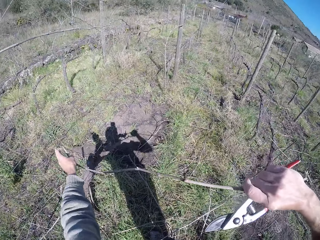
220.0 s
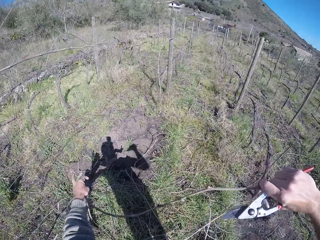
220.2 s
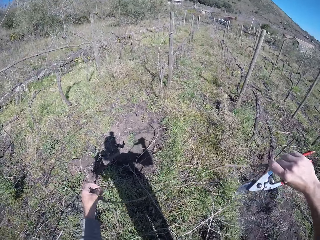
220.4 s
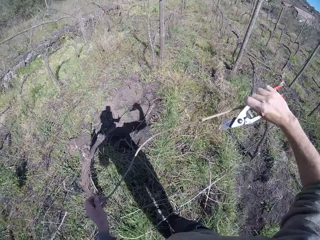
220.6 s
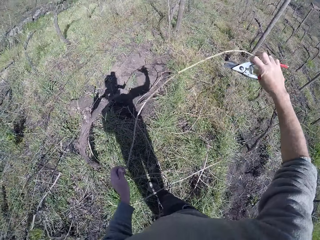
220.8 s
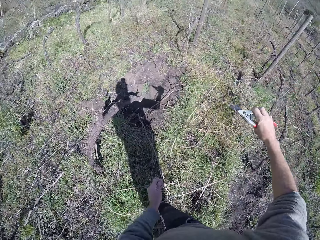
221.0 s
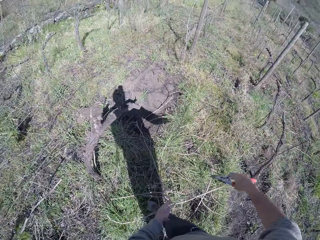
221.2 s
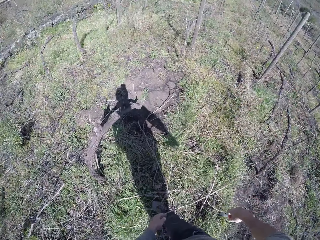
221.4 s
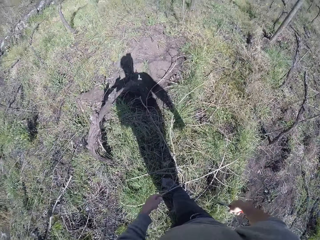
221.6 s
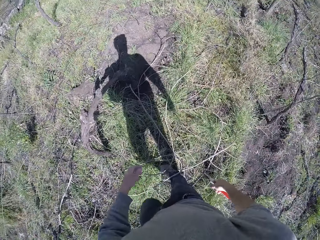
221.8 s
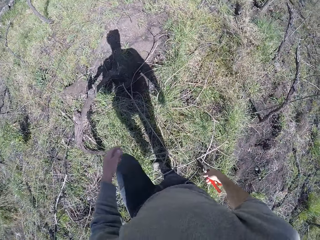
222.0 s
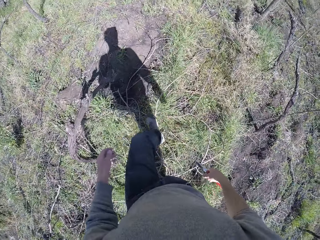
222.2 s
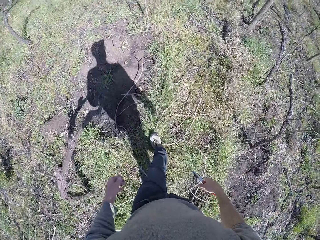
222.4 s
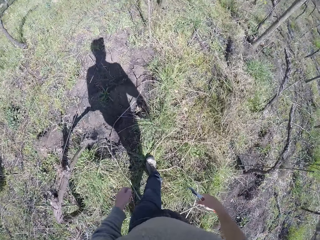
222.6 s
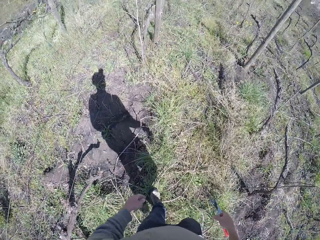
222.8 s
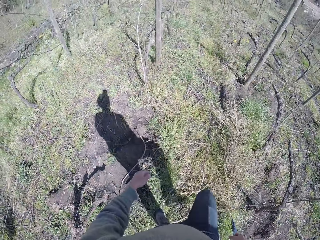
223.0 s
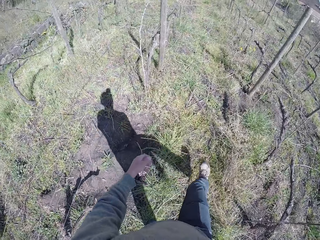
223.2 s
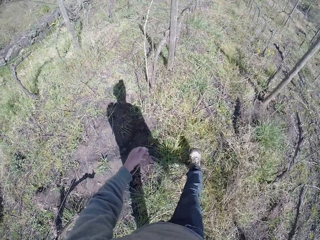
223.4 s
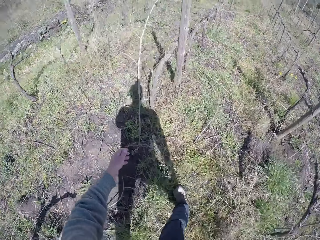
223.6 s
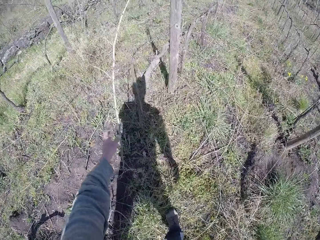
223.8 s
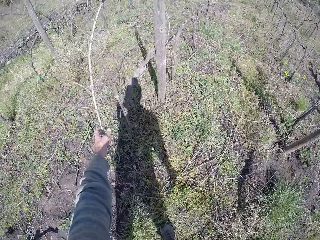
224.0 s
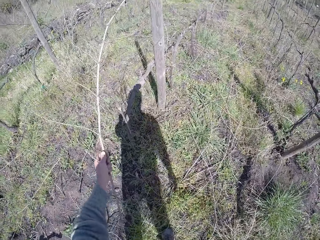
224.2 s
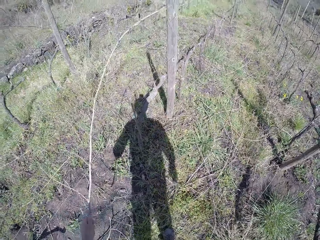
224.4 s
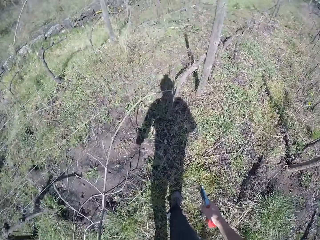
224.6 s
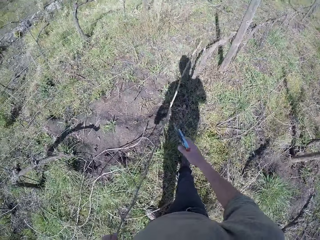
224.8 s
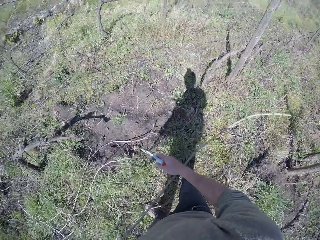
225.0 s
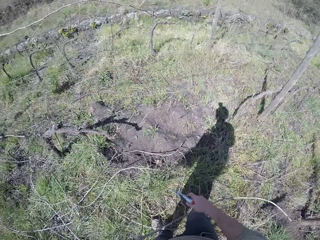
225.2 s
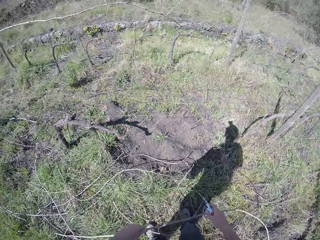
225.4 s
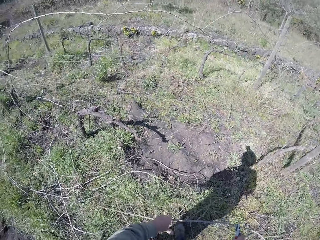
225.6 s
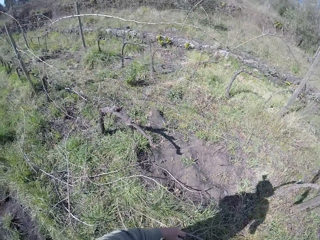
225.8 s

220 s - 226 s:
The camera wearer drops the twig on the floor with both hands. He picks up a twig with his left hand. He pulls wood. He holds the twigs with both hands.

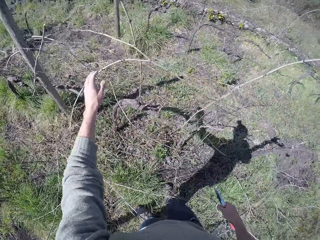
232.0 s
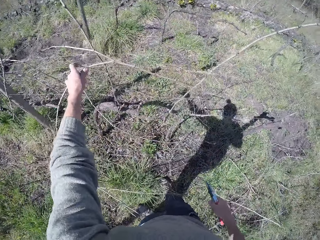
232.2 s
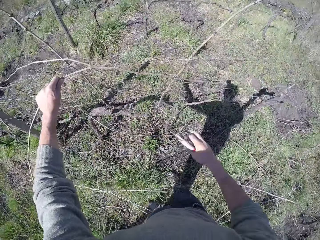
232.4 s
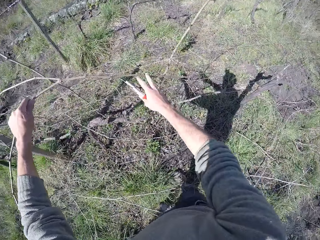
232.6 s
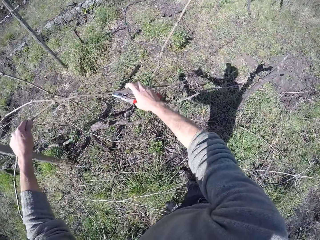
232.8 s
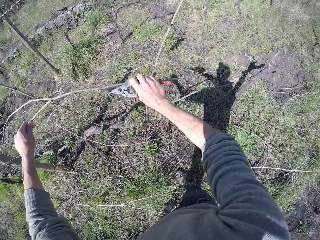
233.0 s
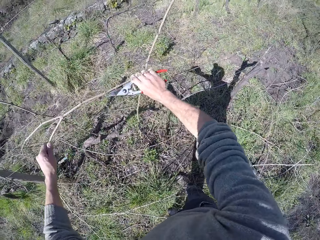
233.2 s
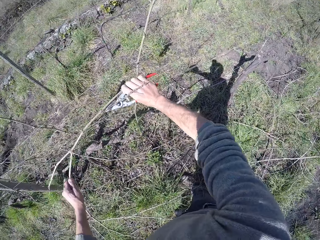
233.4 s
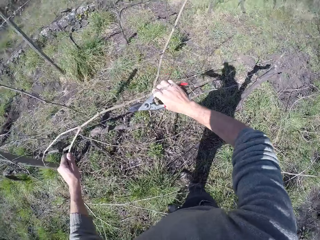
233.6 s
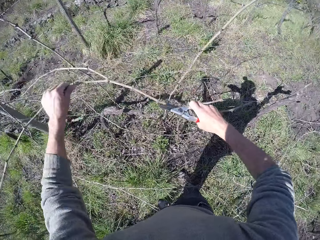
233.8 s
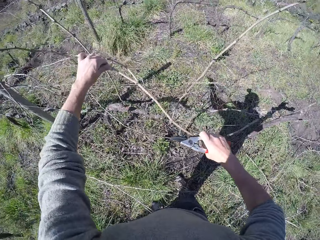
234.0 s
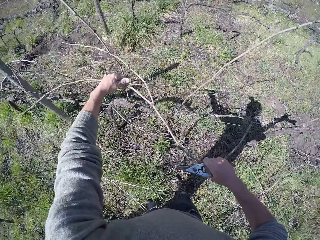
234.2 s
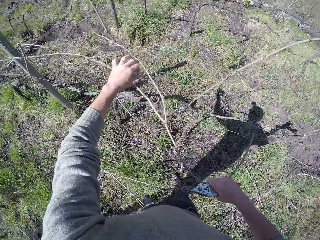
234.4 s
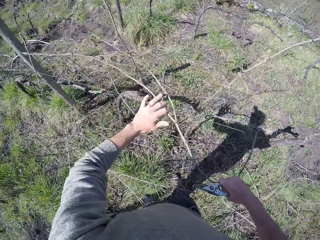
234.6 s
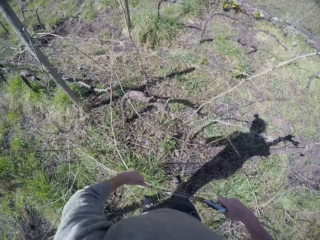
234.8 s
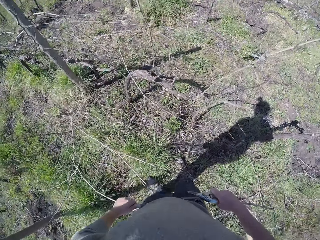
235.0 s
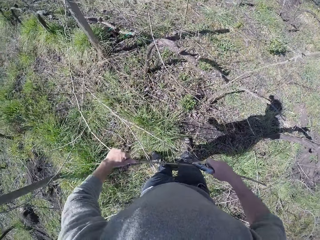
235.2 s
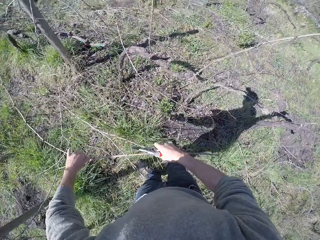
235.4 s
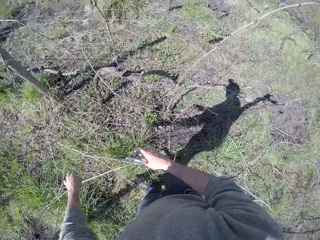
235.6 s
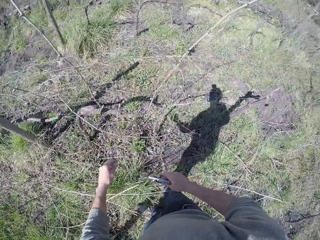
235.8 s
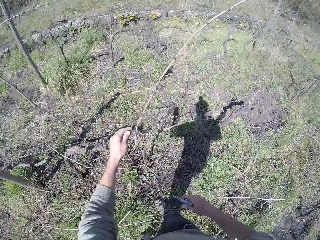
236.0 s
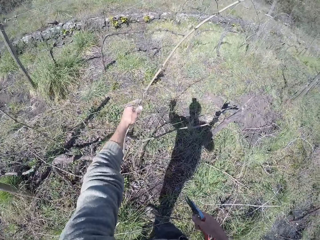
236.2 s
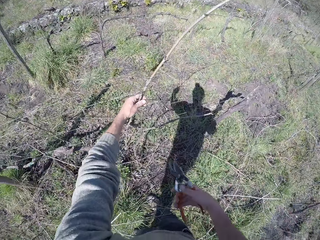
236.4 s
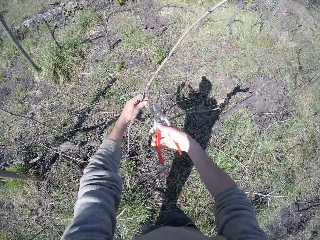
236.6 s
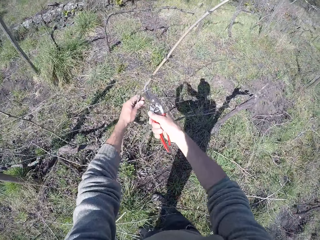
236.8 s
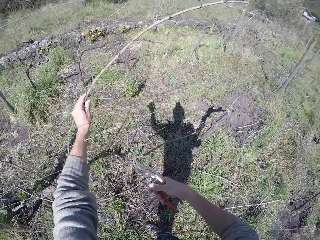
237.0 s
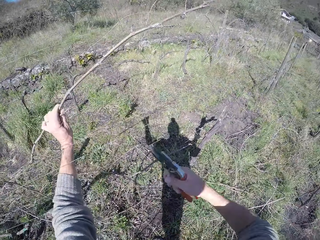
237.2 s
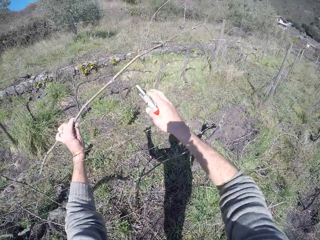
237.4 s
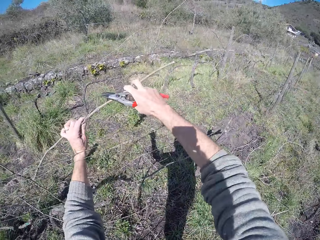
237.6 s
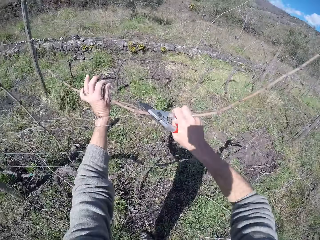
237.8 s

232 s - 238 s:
The camera wearer drops wood. He pulls a twig from the wire fence with his left hand. He pulls the twig from the wire fence with both hands. He drops the twig on the floor with both hands. He holds a twig with his left hand. He cuts the twig in his left hand with the pruner in his right hand. He cuts it again.

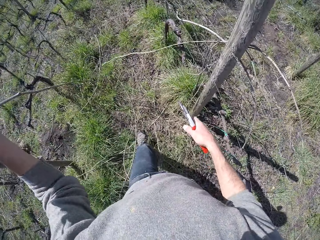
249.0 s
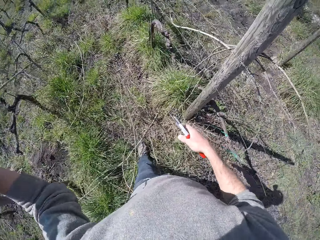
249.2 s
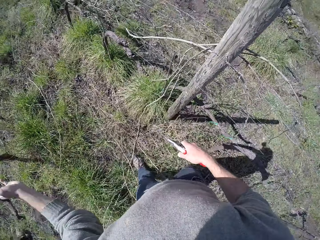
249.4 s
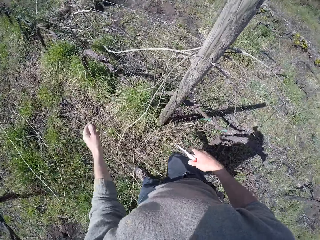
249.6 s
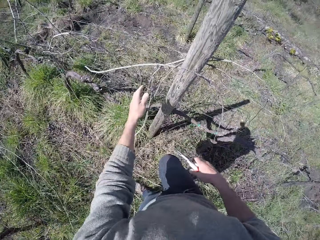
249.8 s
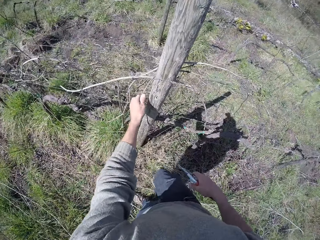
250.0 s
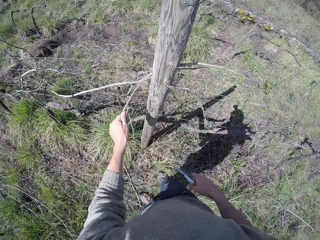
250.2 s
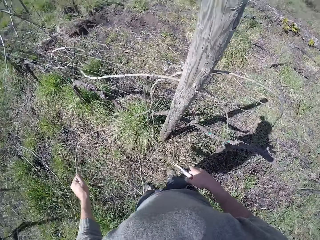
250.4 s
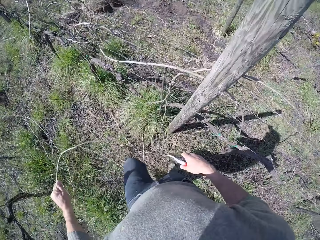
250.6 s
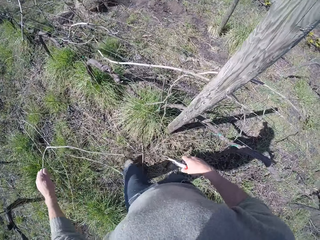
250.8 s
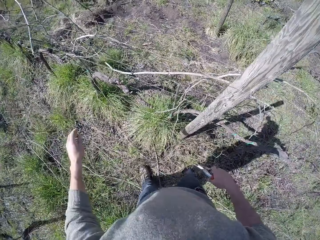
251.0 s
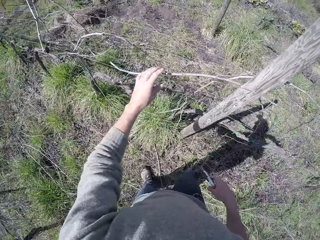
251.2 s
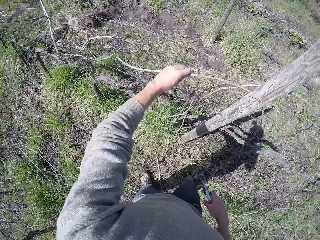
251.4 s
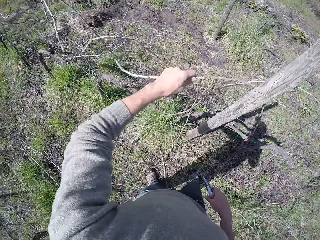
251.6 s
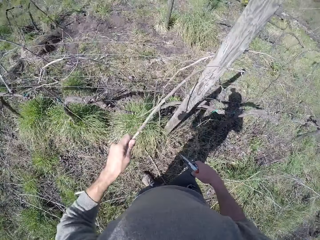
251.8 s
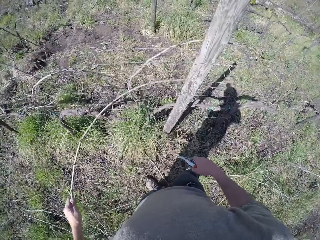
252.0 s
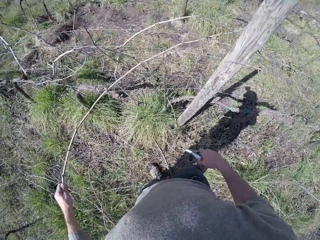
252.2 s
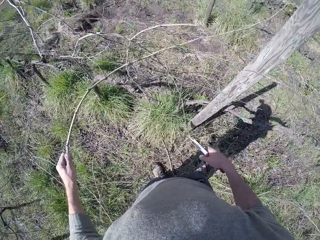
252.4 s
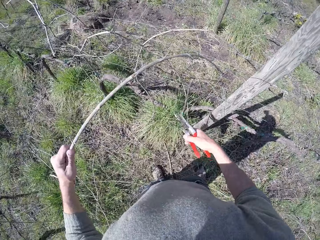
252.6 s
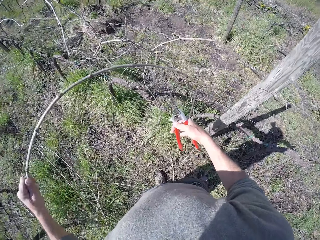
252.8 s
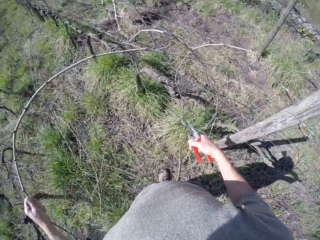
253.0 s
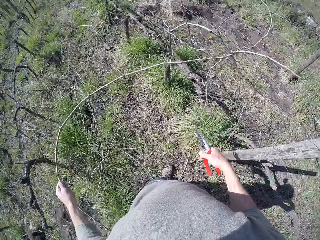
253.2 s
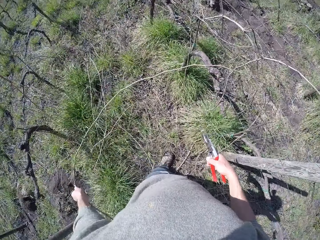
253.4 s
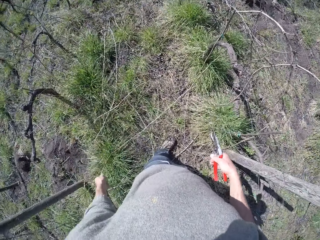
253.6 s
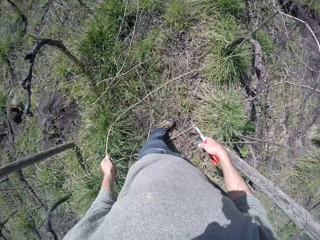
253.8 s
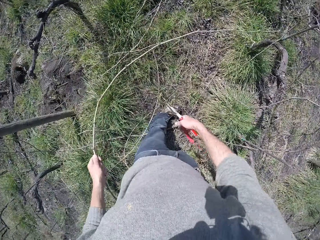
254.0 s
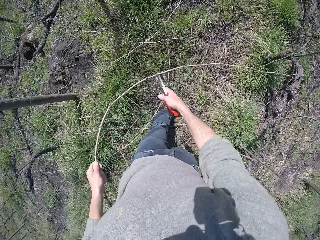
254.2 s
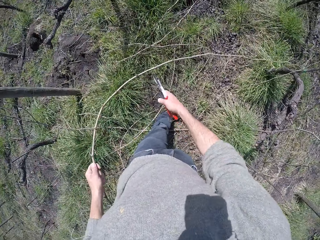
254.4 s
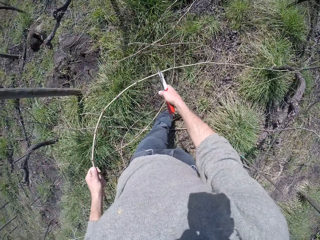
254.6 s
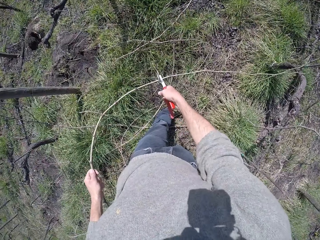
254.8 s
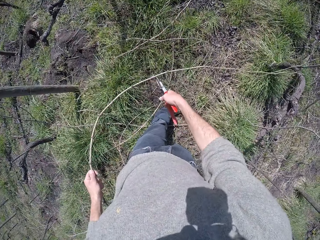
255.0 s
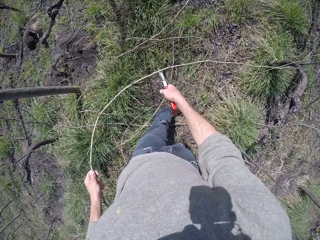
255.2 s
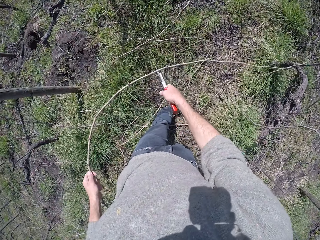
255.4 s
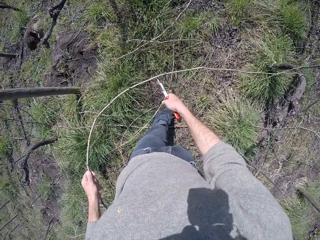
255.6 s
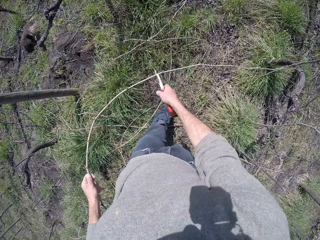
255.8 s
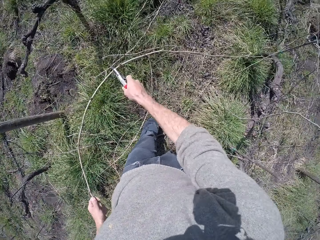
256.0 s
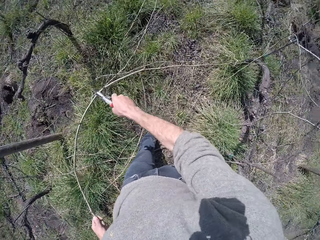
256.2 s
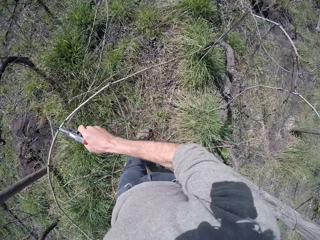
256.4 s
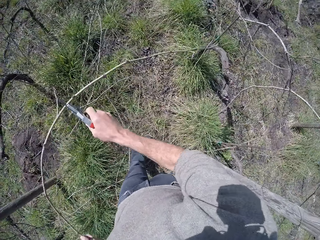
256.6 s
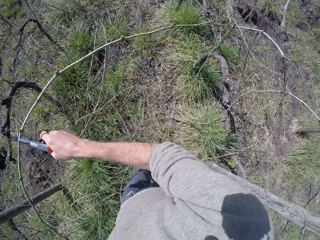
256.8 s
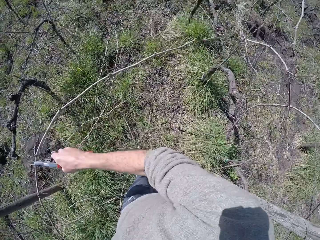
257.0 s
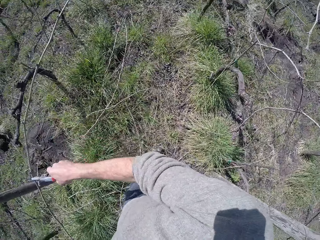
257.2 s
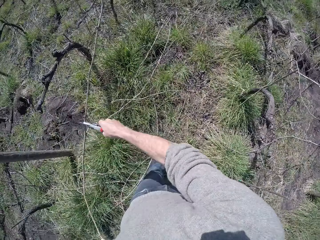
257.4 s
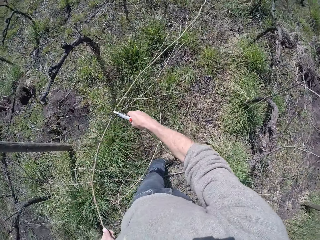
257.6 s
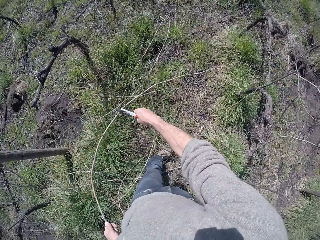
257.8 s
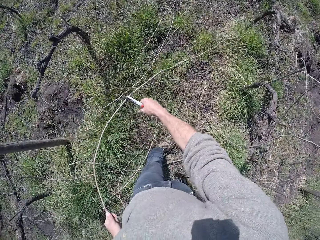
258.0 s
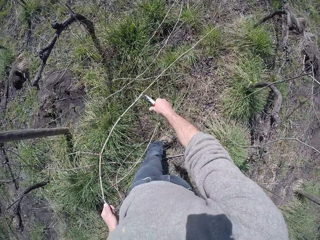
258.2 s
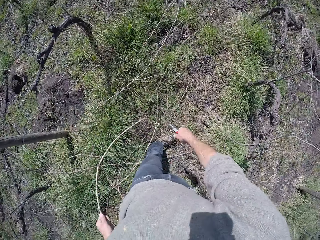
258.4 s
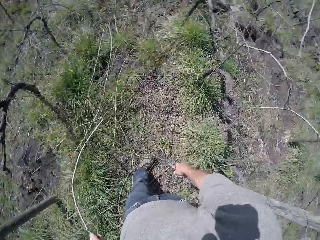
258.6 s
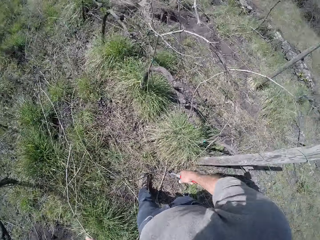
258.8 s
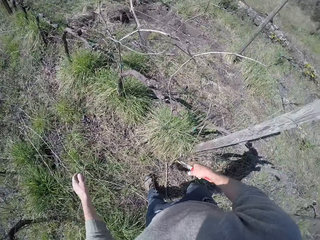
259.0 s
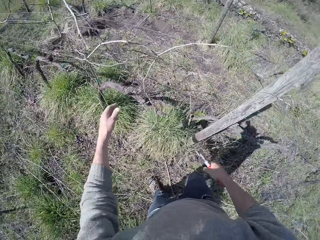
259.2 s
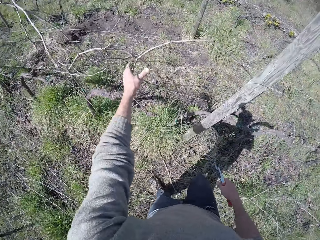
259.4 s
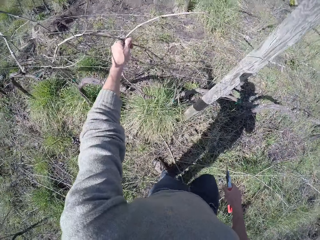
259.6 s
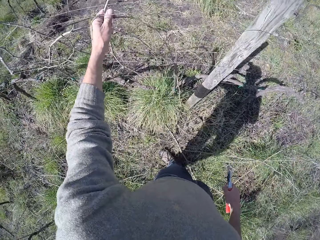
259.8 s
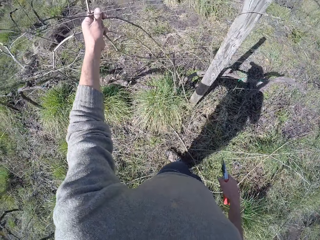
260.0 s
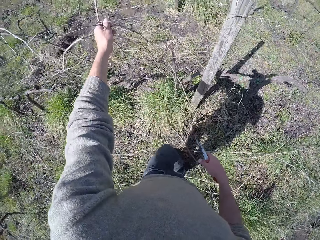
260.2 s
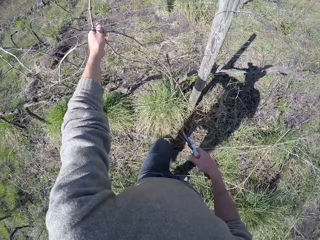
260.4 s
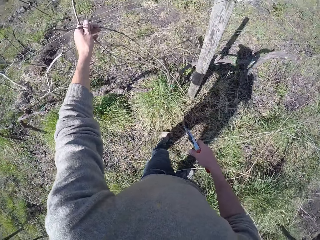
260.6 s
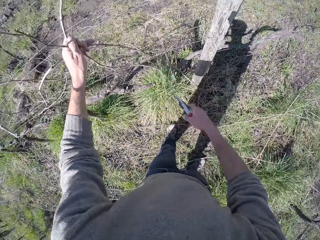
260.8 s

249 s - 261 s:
The camera wearer cuts wood. He drops the twig on the floor with his left hand. He pulls a twig from the pole with his left hand. He drops the twig on the floor with his left hand. He pulls a twig from the wire fence with his left hand. He cuts the twig in his left hand with the pruner in his right hand. He drops the twig on the floor with his left hand. He pulls a twig from the wire fence with his left hand.
